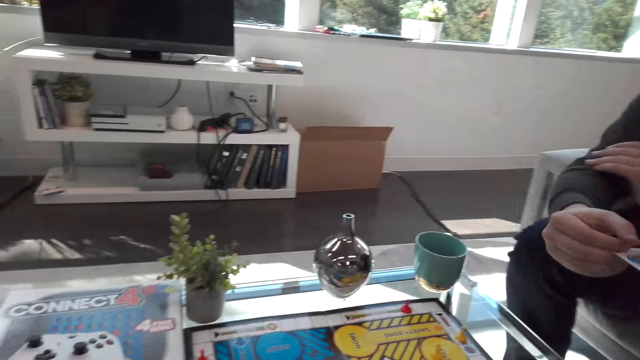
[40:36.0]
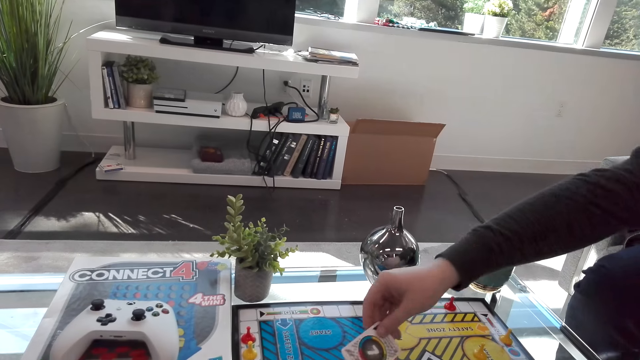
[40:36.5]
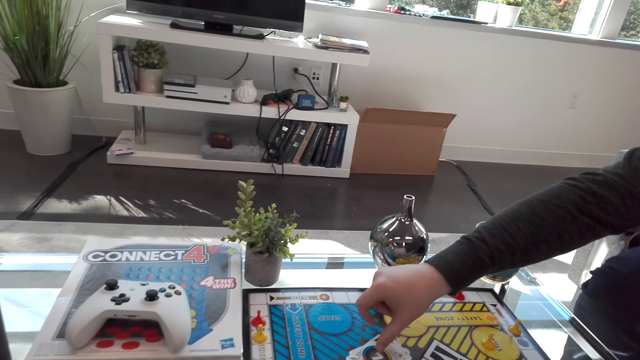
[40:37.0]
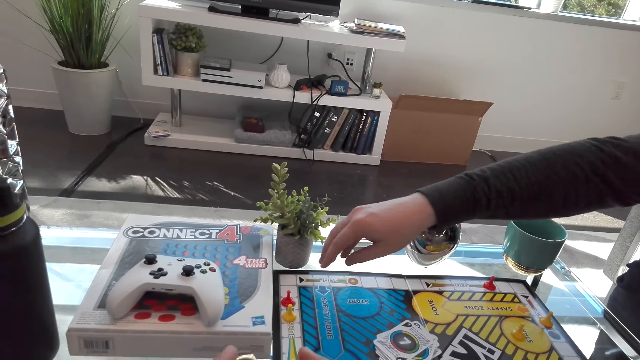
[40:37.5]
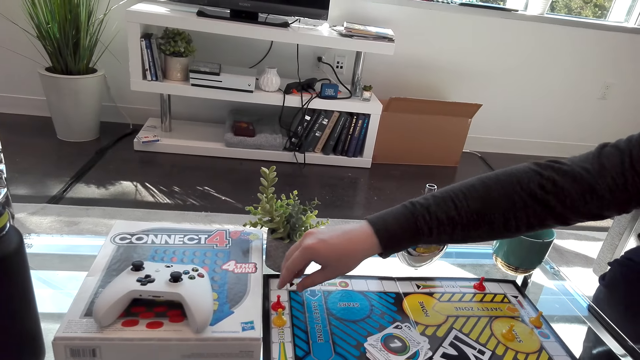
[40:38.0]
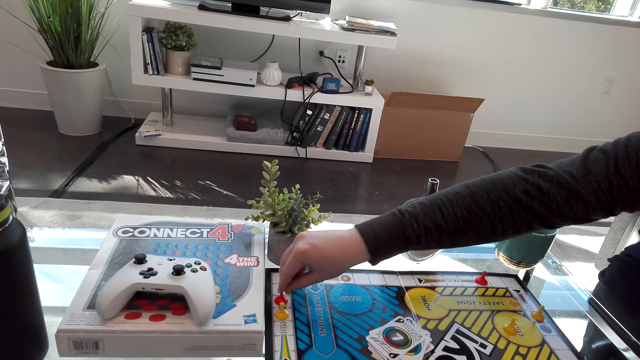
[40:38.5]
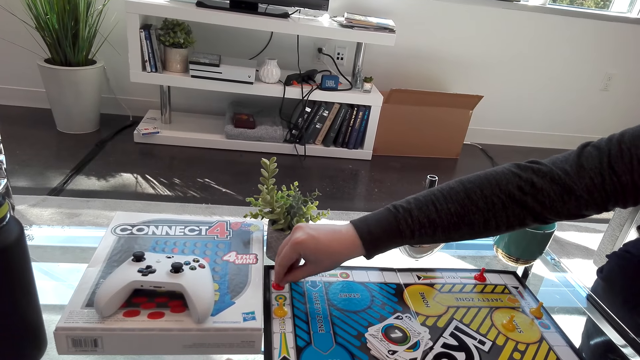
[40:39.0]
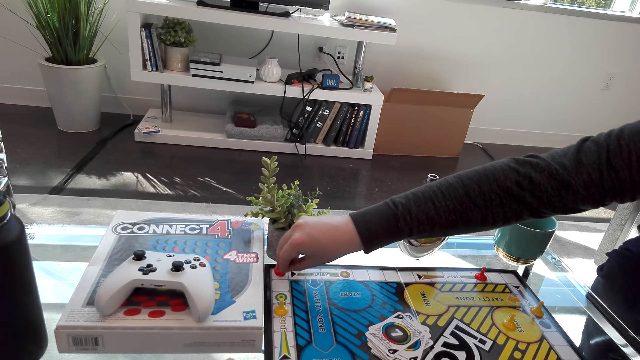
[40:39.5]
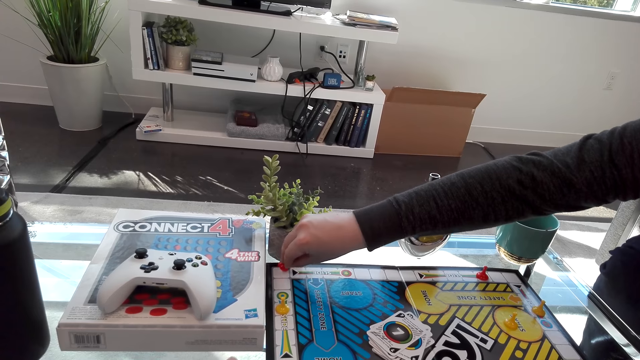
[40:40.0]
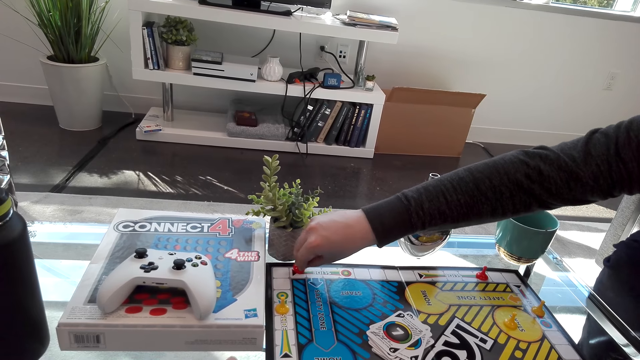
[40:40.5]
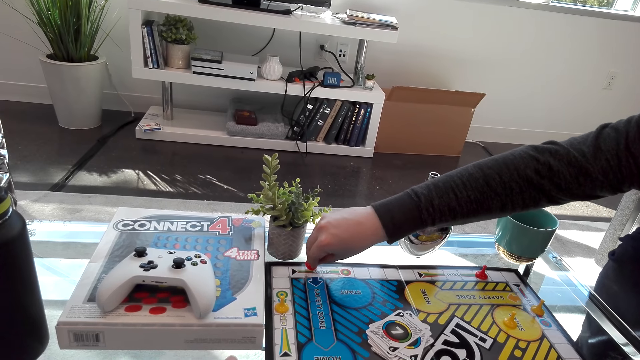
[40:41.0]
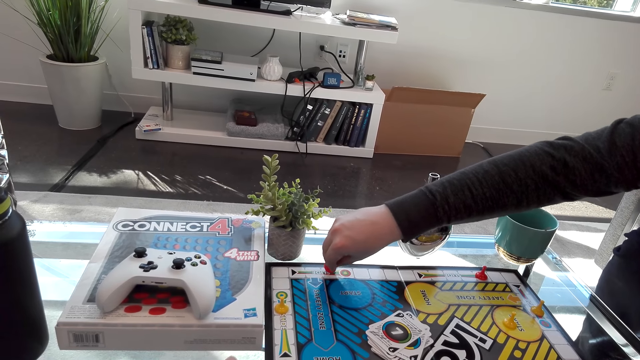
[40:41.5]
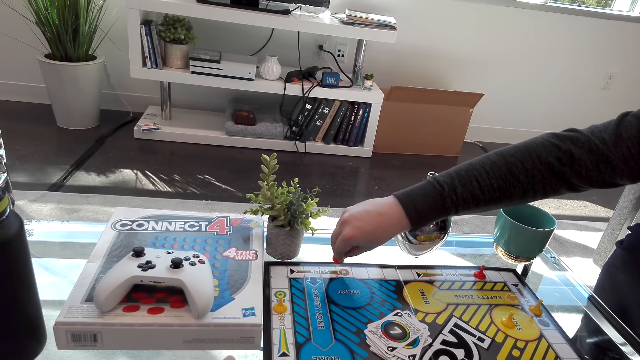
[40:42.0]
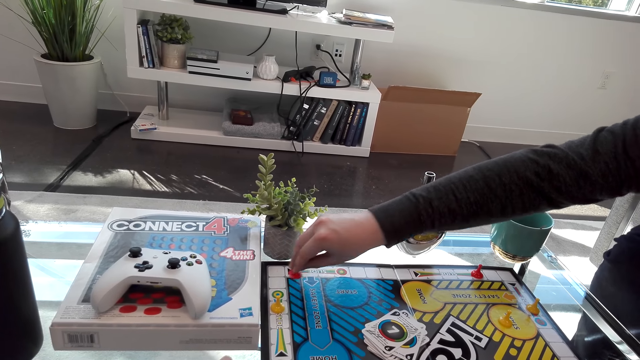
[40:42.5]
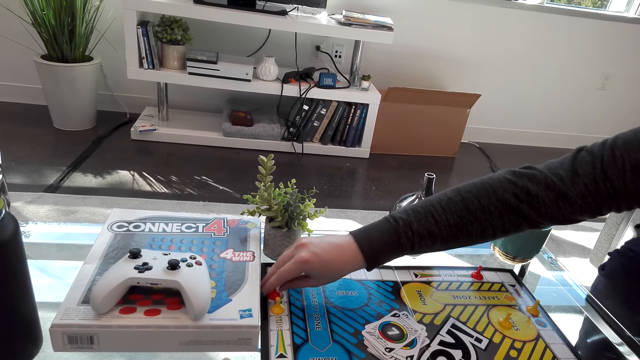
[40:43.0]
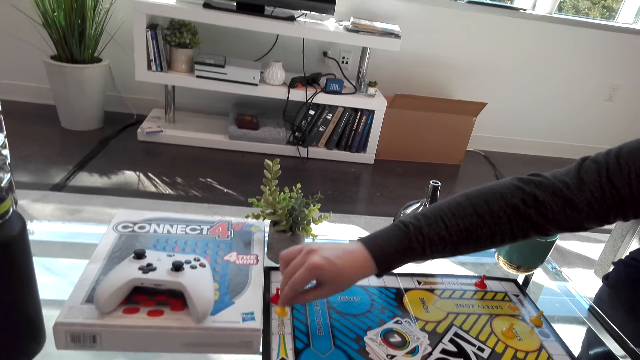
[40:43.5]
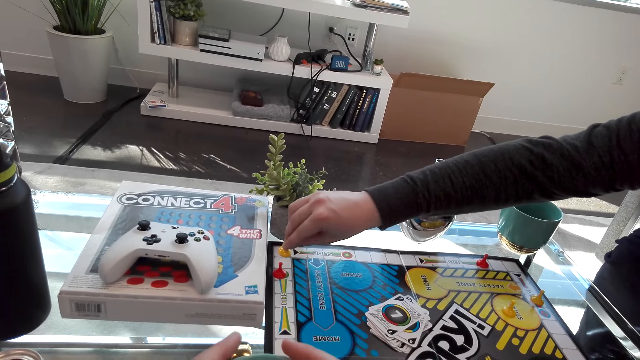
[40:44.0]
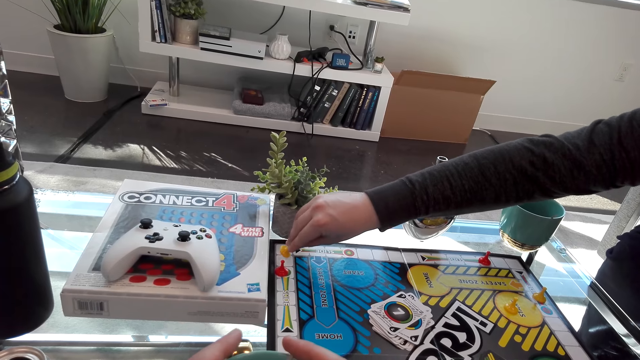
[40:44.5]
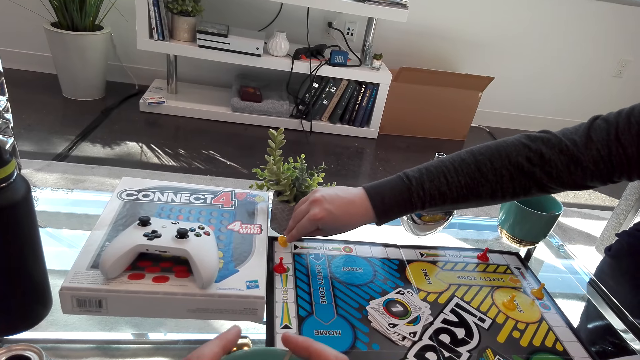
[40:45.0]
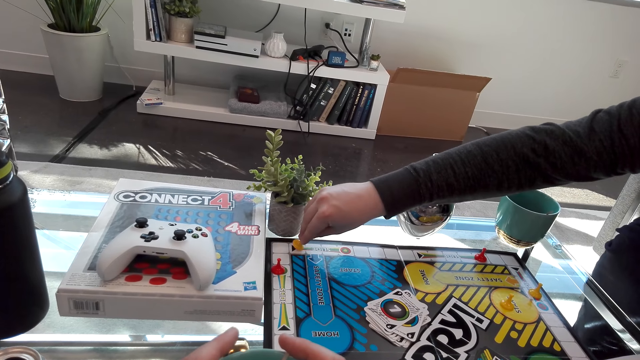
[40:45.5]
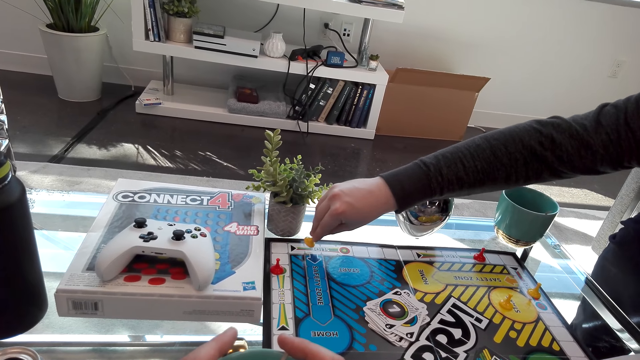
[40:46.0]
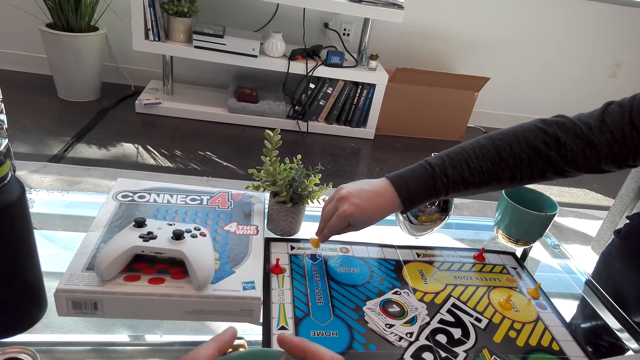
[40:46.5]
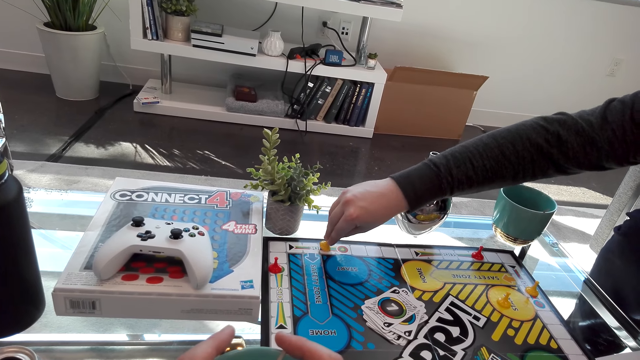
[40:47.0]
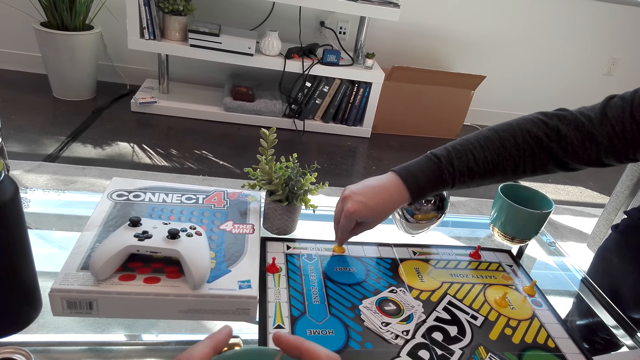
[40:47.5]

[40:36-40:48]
A man plays sorry board game. The man puts a chase card on the table.

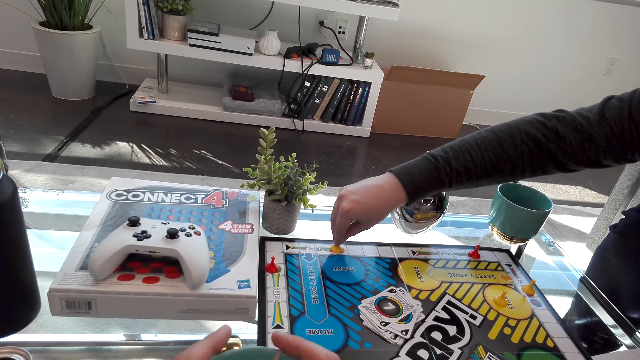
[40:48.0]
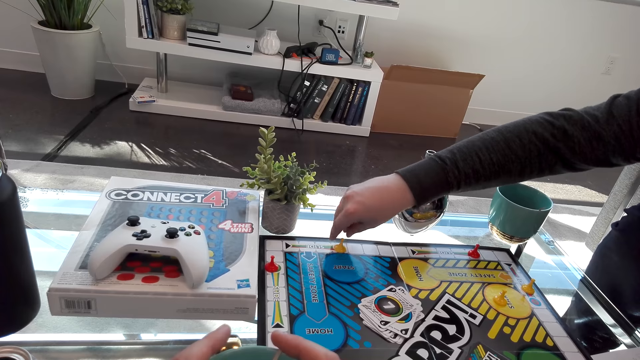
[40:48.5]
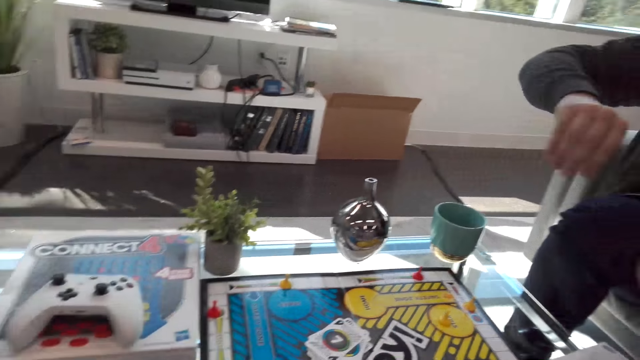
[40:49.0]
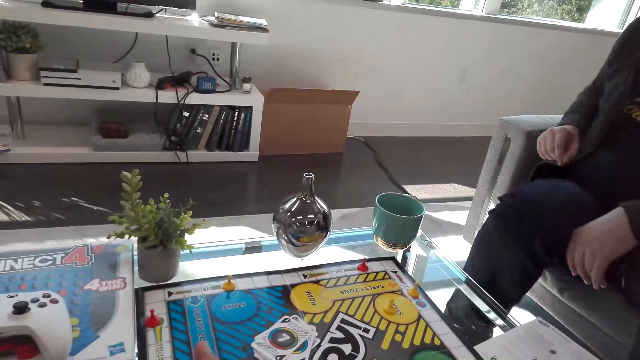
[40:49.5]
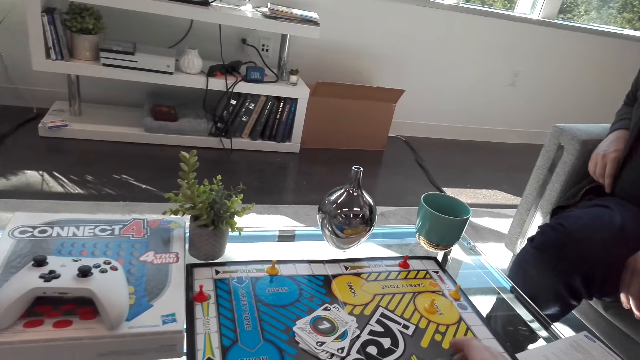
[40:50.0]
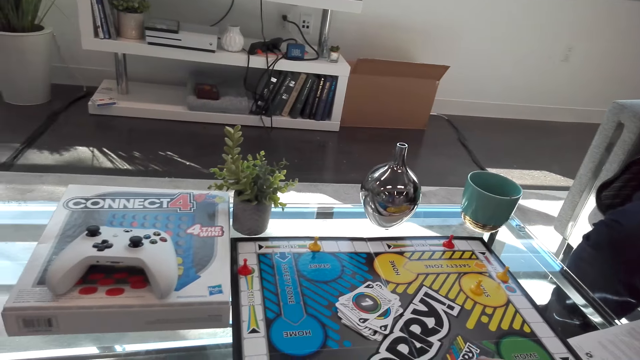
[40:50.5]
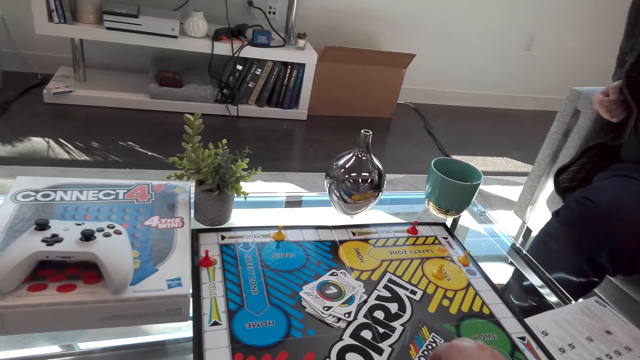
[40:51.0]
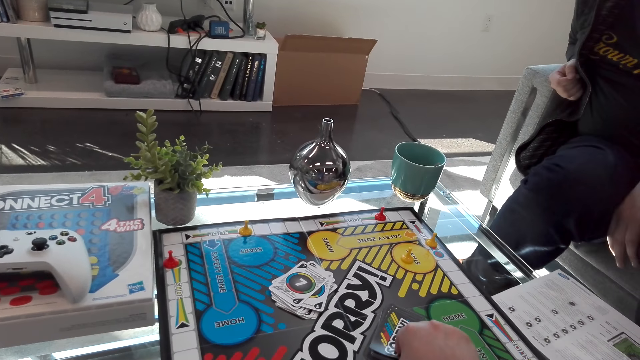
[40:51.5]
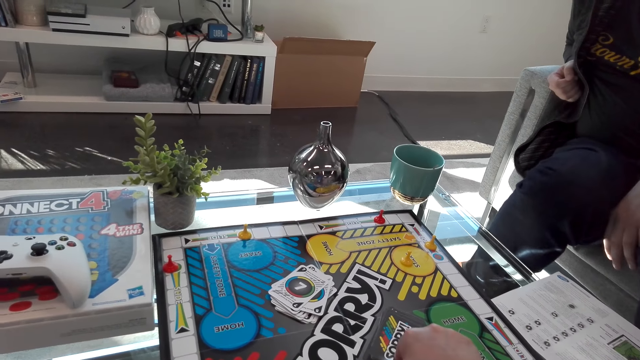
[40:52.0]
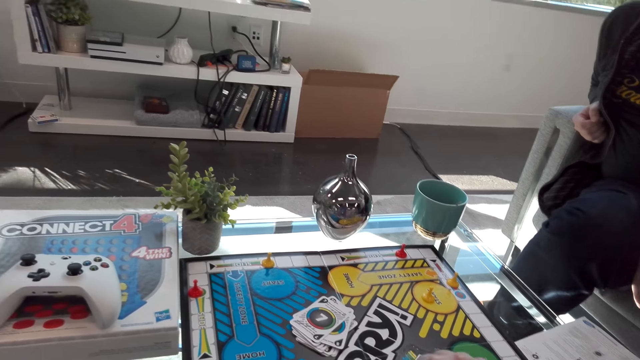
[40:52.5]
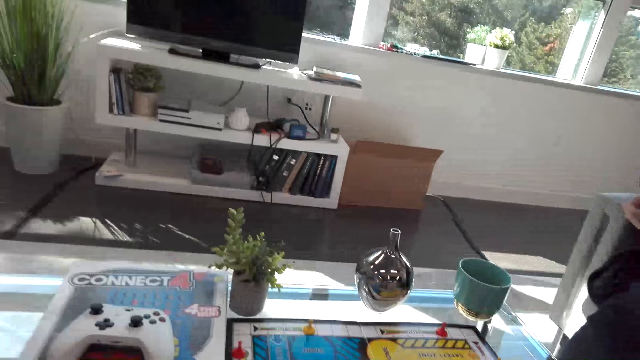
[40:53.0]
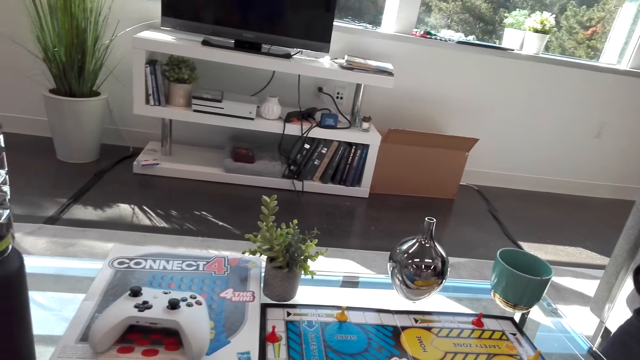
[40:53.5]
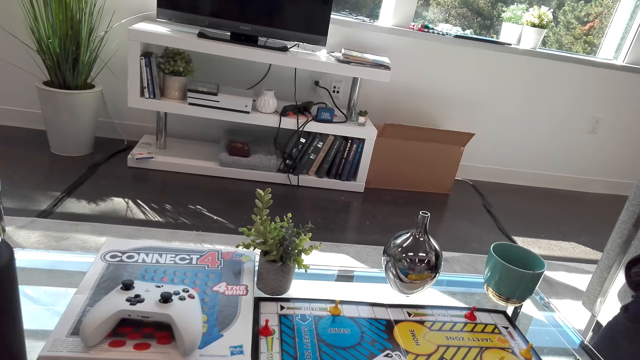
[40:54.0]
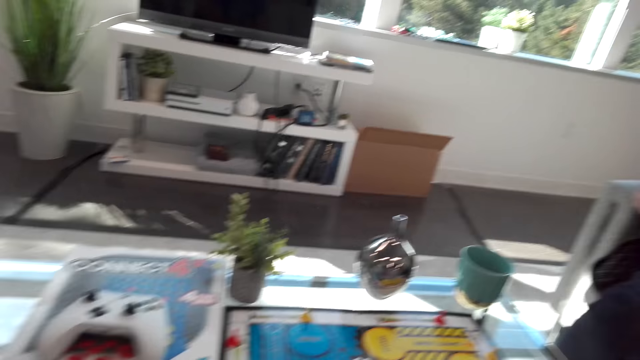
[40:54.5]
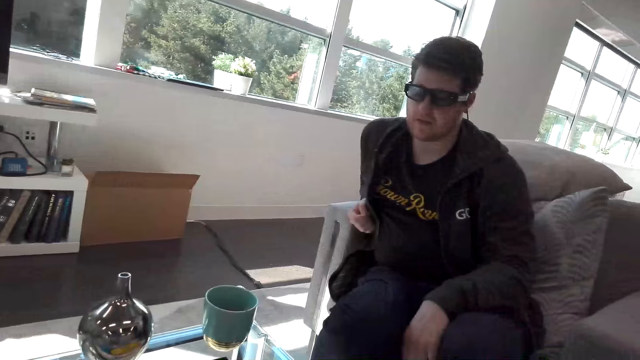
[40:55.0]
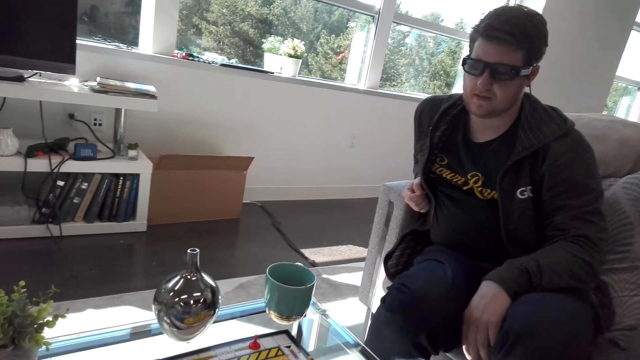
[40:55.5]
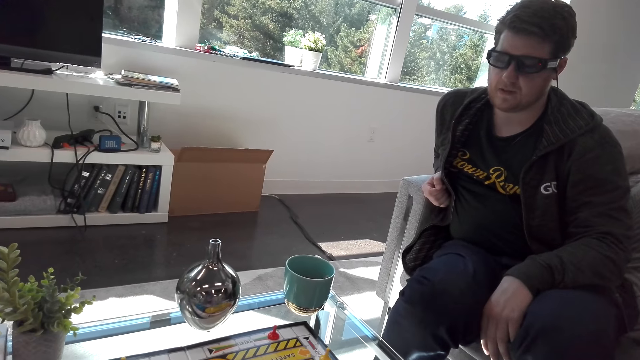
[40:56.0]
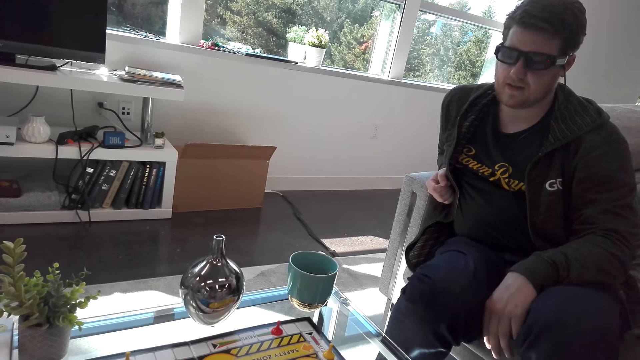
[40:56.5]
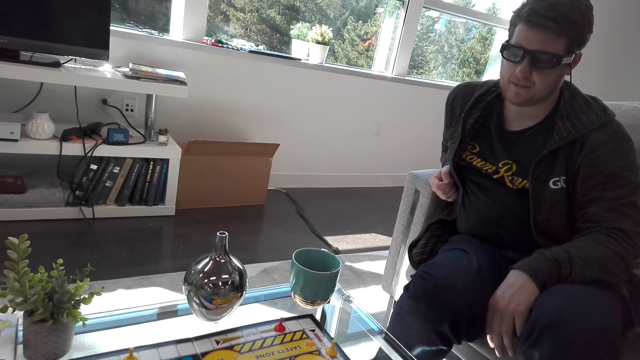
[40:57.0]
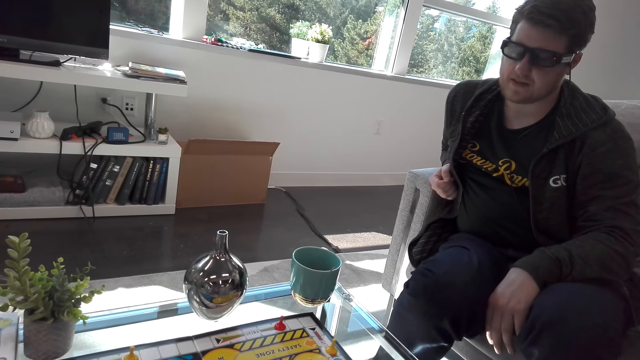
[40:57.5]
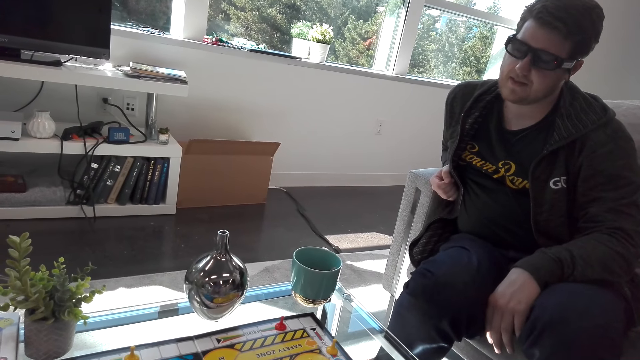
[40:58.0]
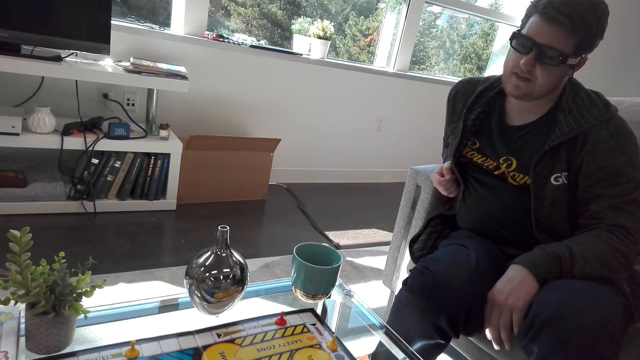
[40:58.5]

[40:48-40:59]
The camera wearer plays the Monopoly board game. A man talks to the camera wearer. The man stares at the Monopoly board.
